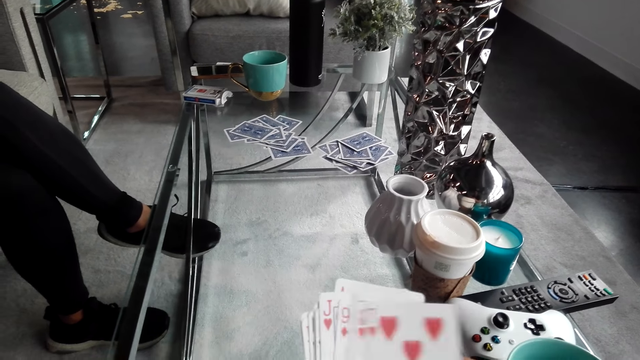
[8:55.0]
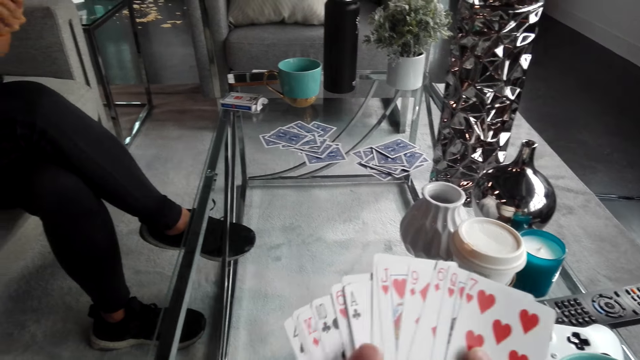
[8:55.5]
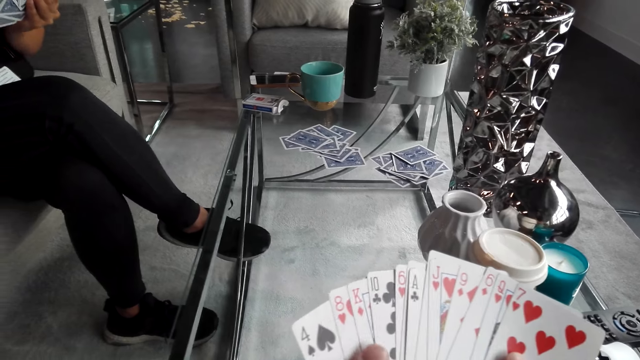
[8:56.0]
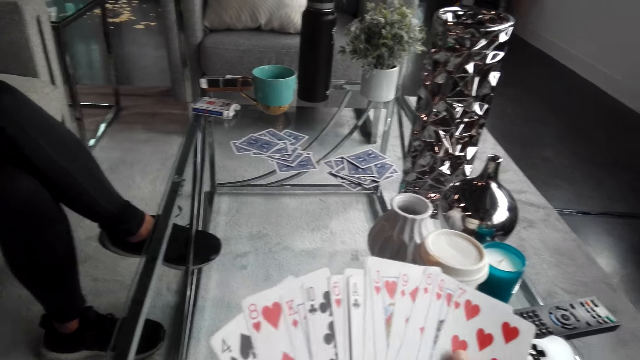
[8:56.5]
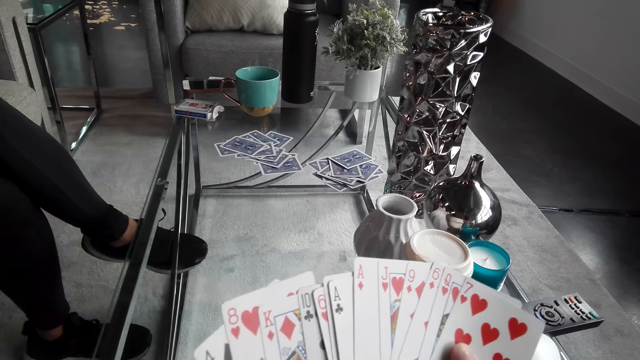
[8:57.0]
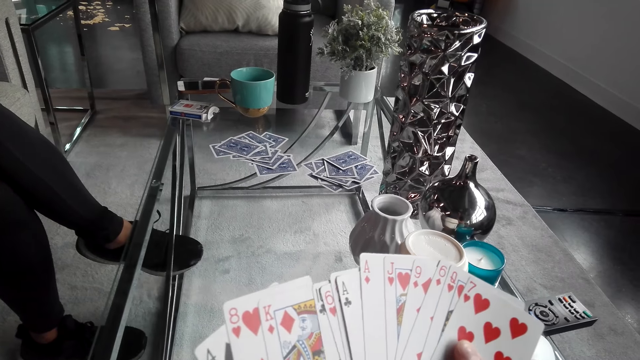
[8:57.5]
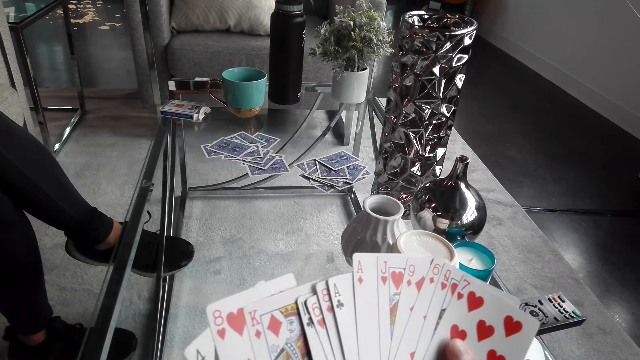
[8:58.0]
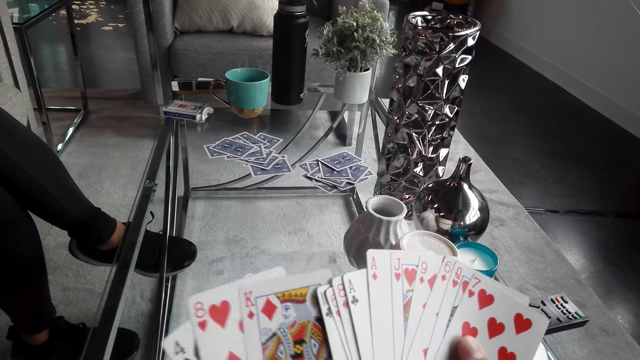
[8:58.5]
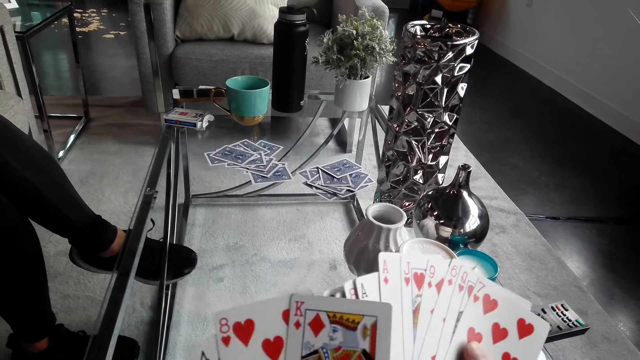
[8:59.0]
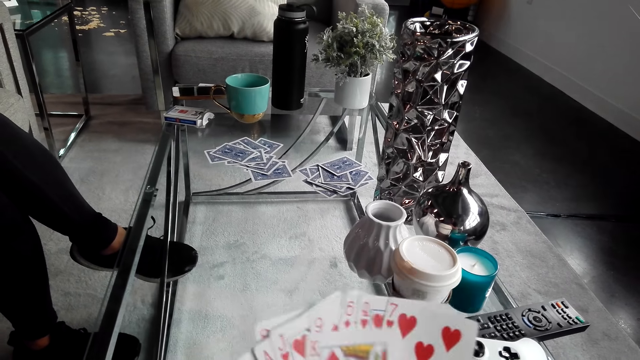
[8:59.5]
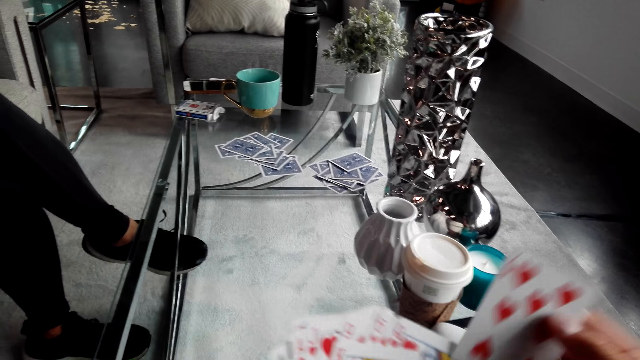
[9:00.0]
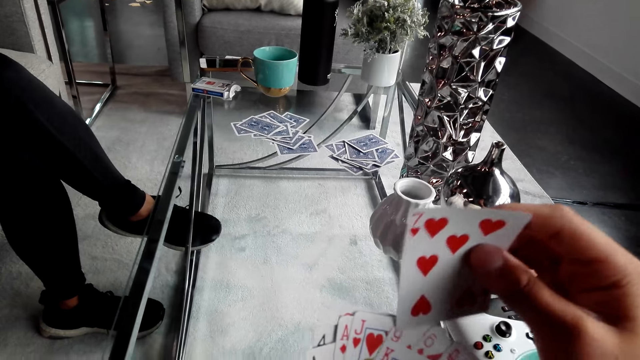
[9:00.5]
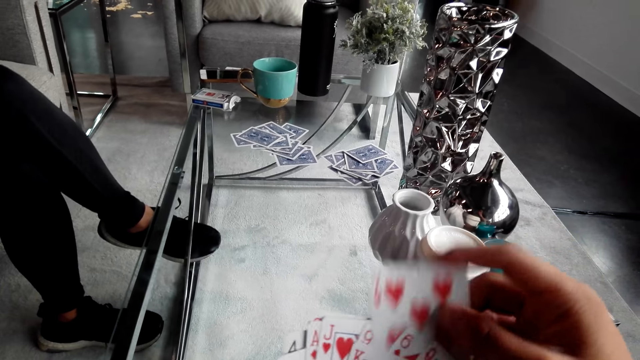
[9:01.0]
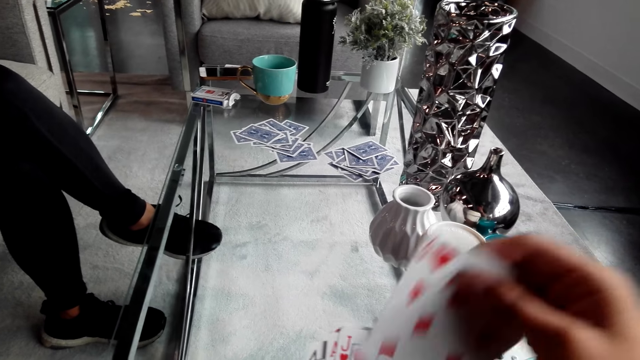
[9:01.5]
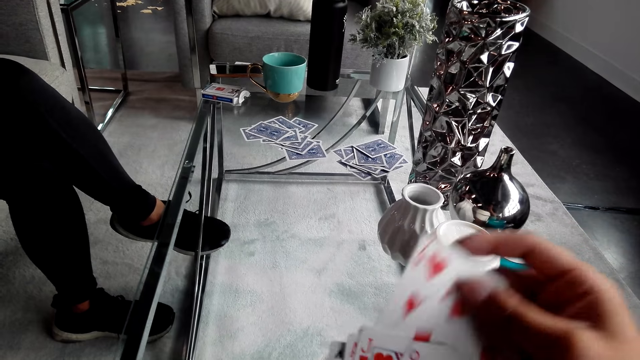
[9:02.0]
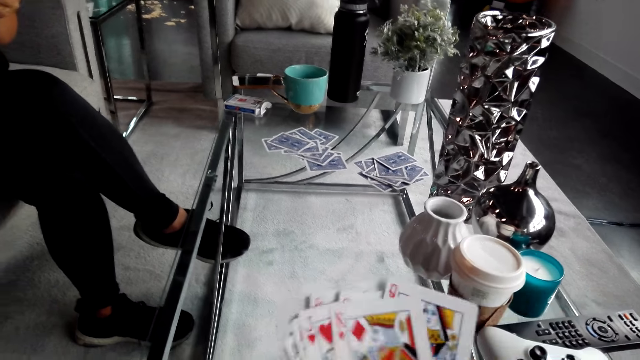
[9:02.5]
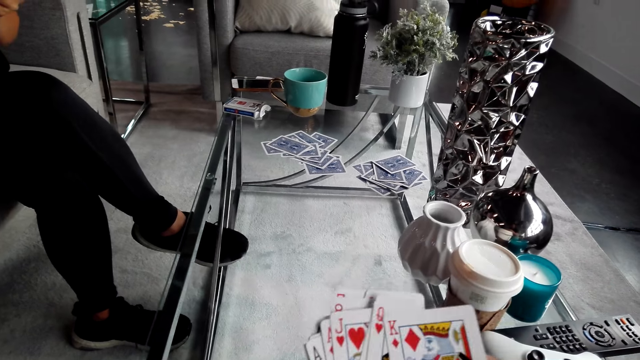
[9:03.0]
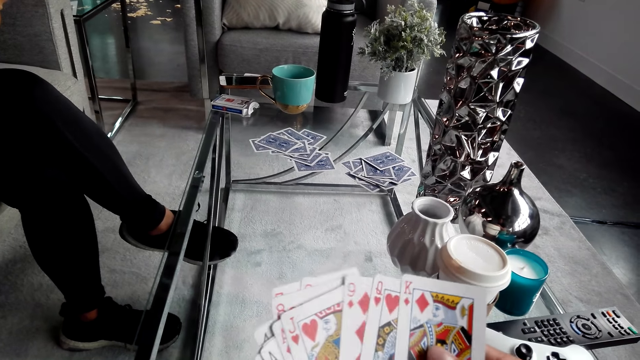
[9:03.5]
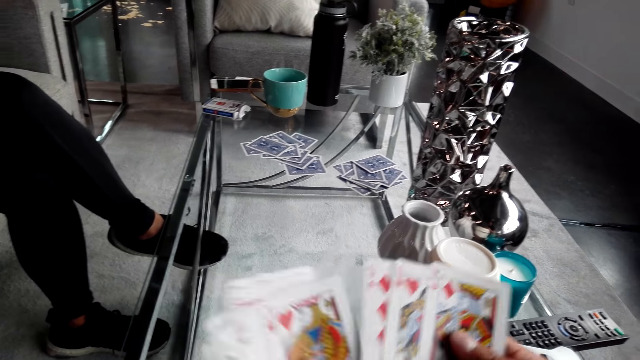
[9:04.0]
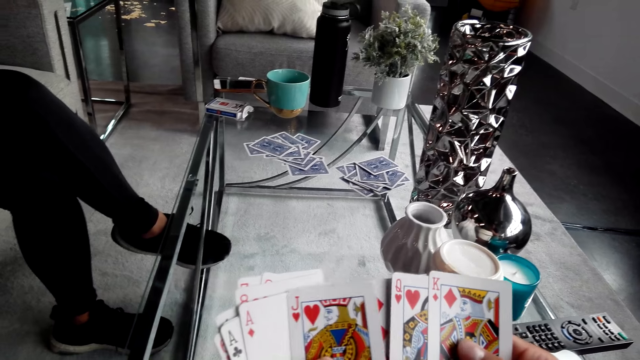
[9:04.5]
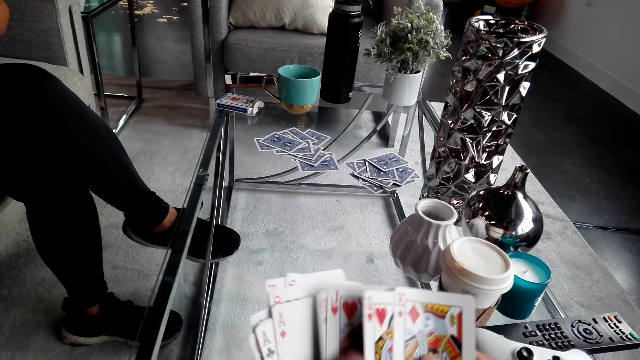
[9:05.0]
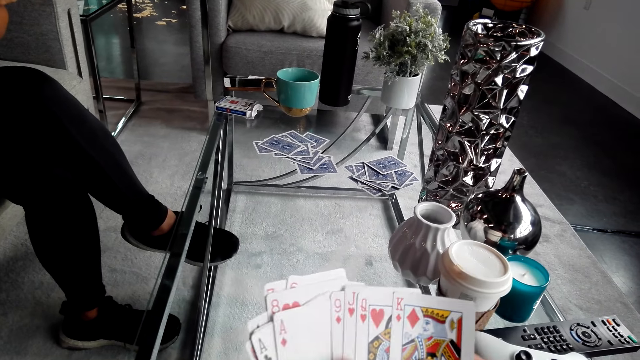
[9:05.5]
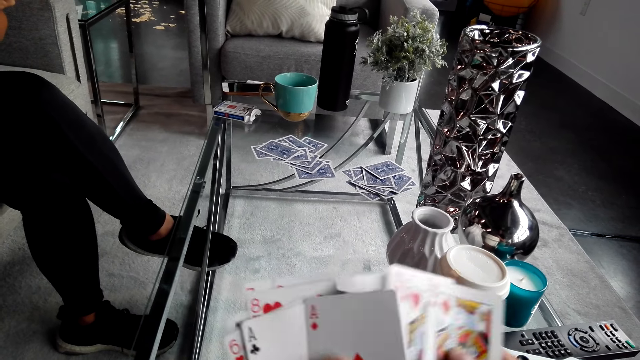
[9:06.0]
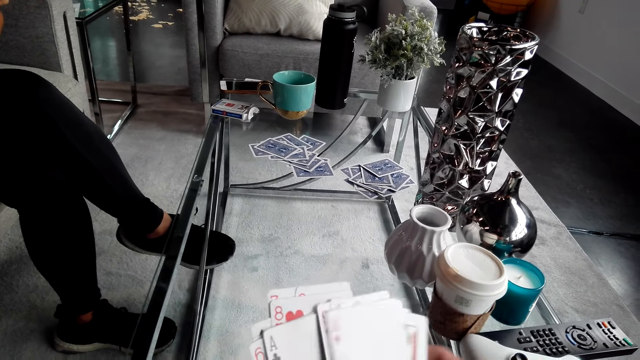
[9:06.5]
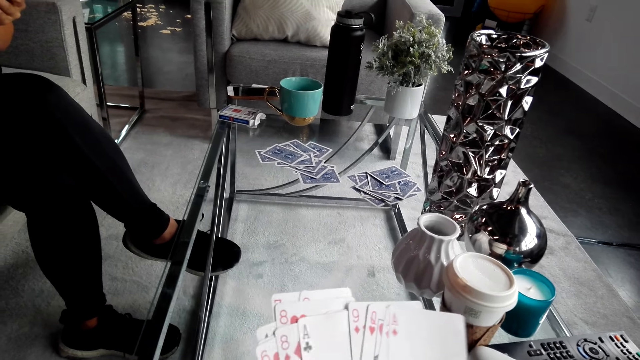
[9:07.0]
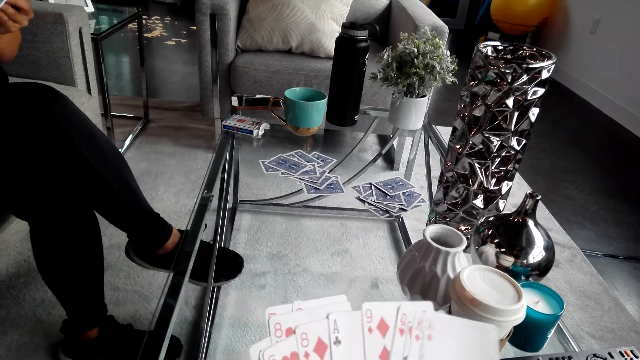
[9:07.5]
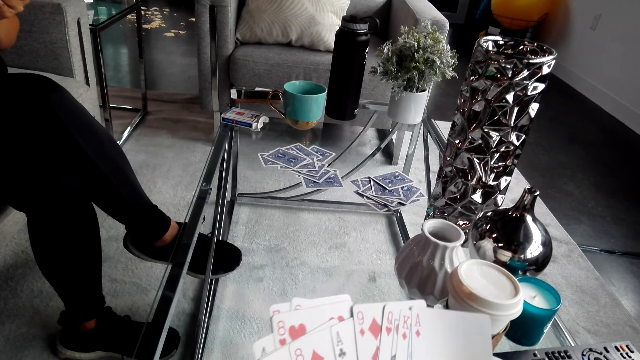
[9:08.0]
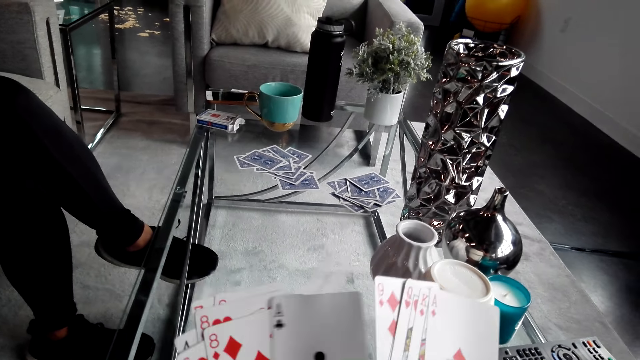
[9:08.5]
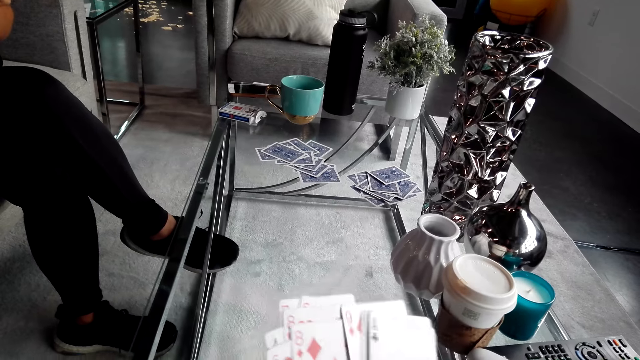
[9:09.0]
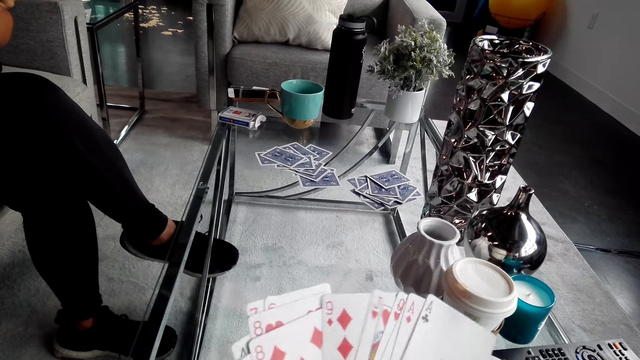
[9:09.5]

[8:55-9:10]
The camera wearer shuffles playing cards. They shuffle the cards. A woman converses with the camera wearer.

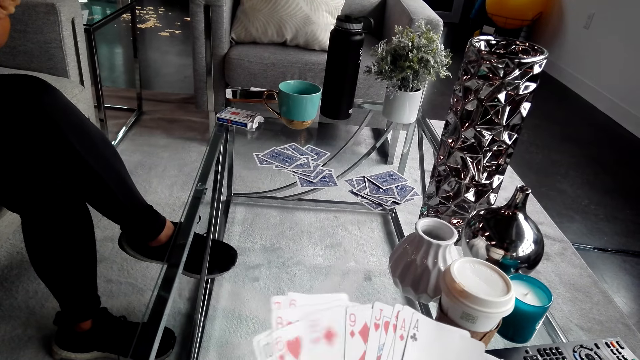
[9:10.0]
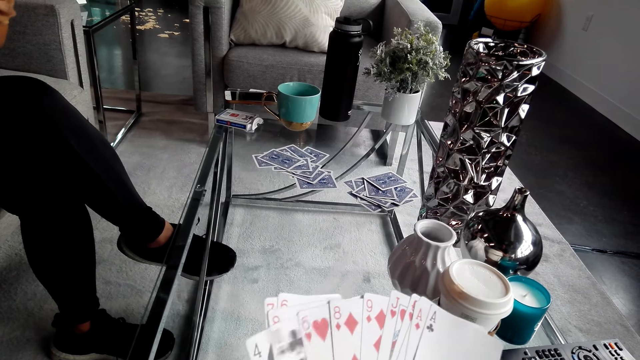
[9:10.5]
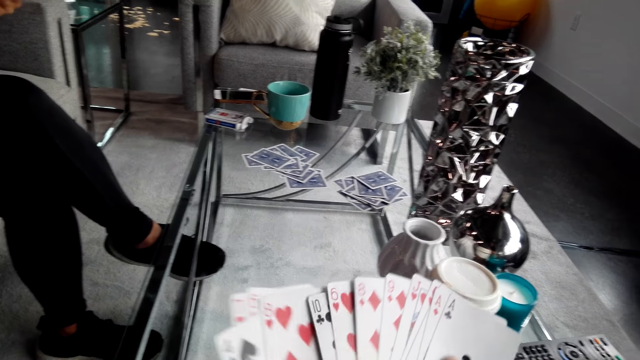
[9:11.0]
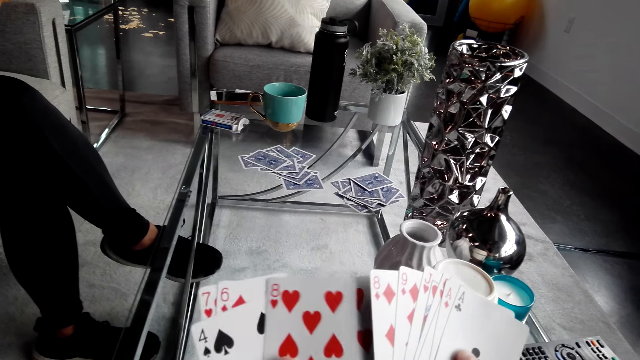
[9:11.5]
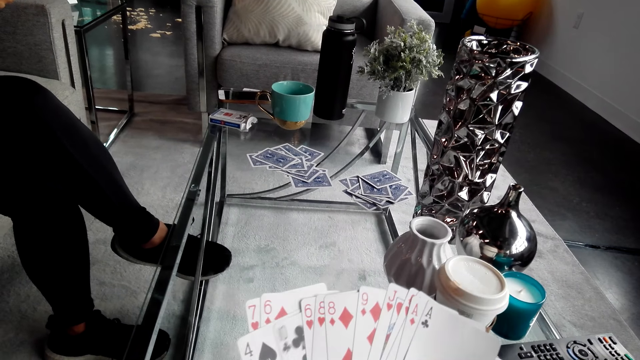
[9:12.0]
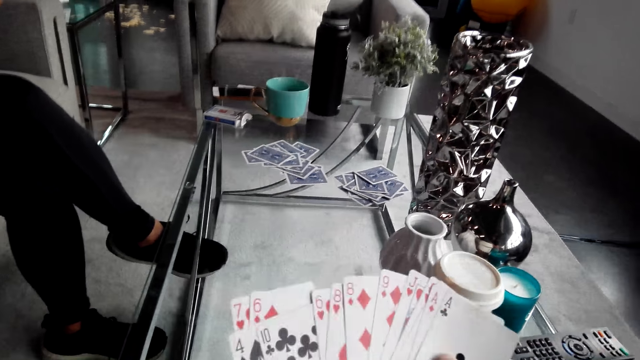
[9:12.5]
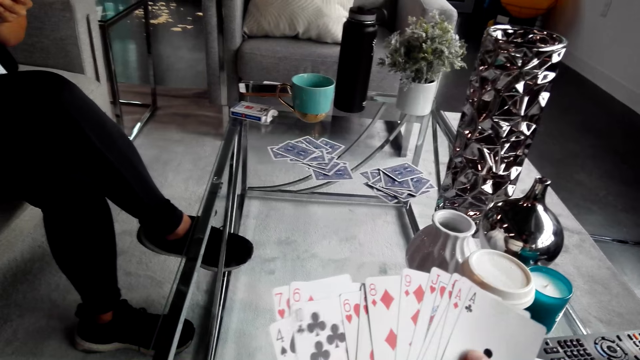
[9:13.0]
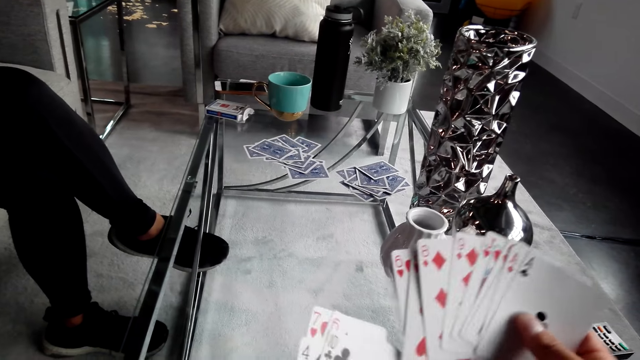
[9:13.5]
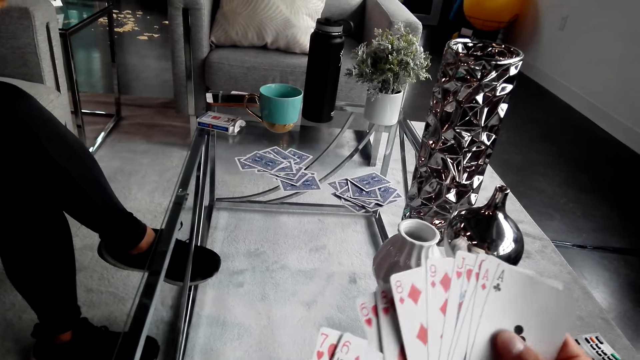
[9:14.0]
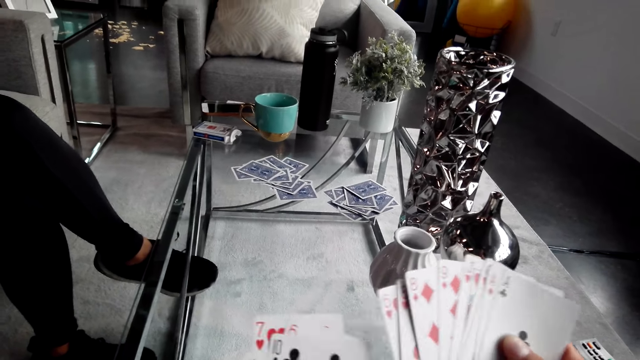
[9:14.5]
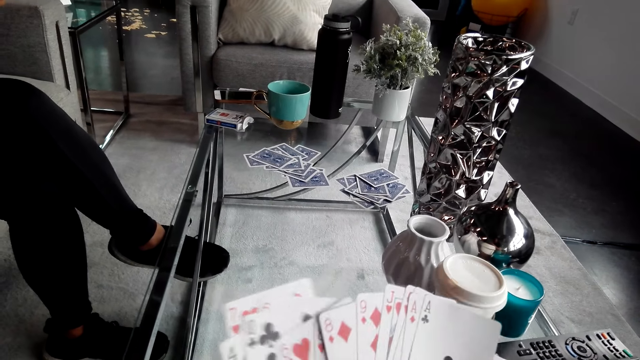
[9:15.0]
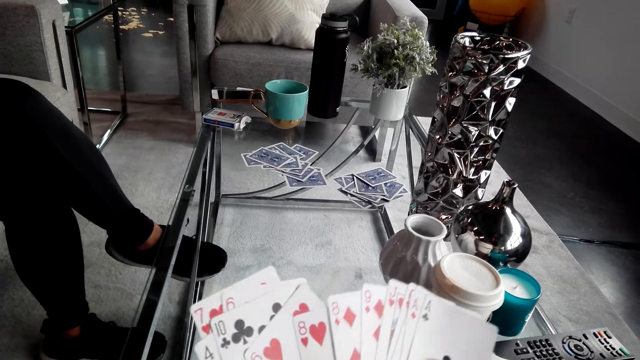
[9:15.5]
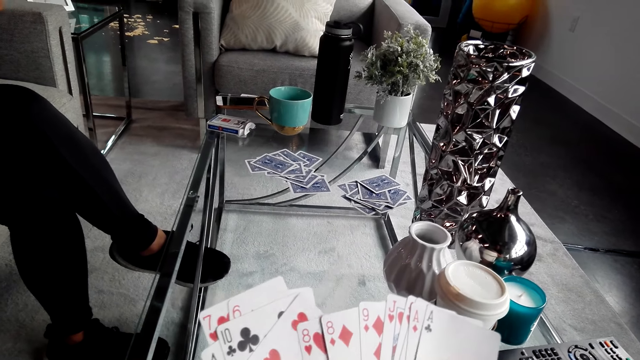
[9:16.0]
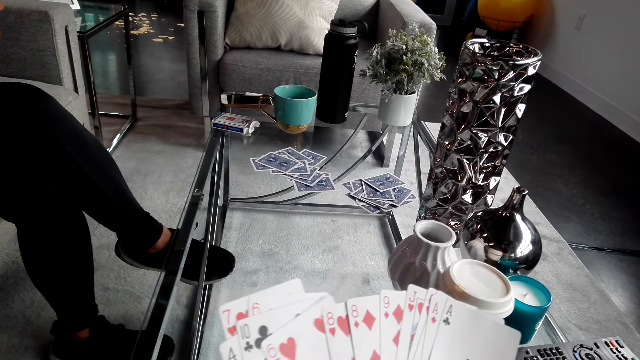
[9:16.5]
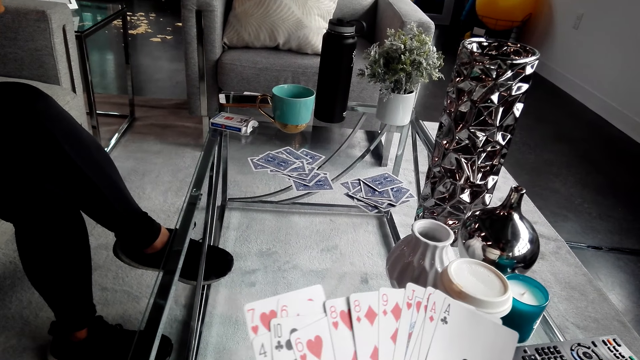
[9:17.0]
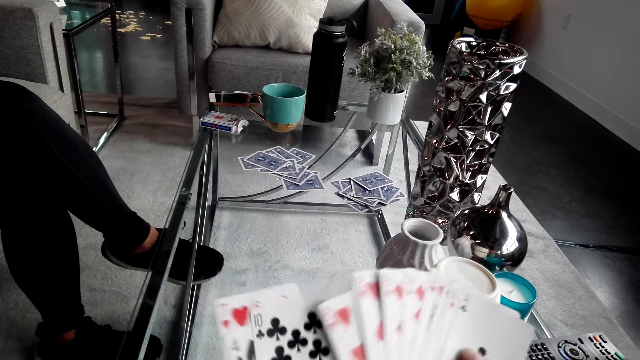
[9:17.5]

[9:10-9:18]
The camera wearer turns to the side. They hold playing cards. They converse with a woman.
